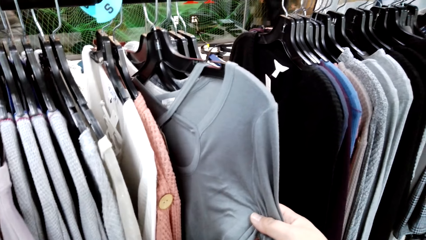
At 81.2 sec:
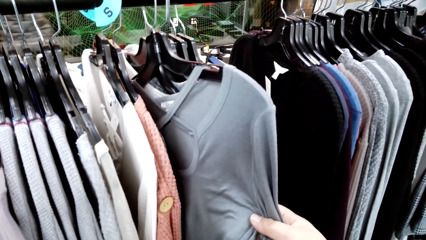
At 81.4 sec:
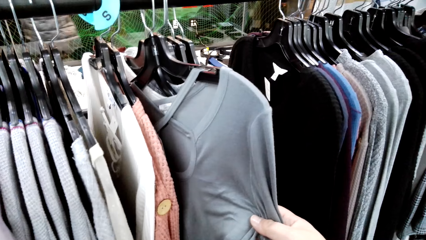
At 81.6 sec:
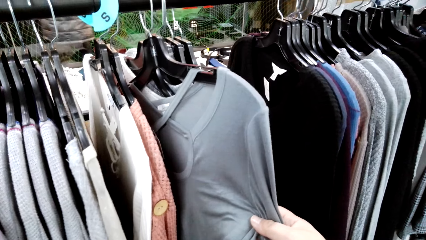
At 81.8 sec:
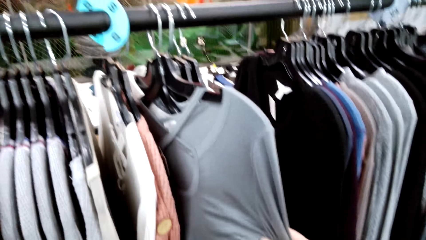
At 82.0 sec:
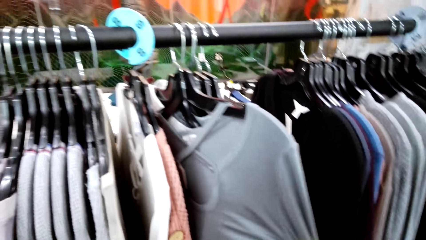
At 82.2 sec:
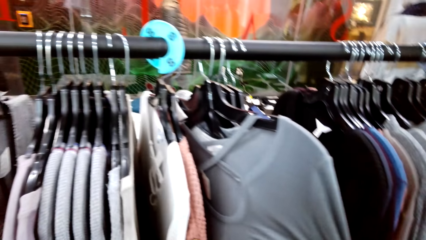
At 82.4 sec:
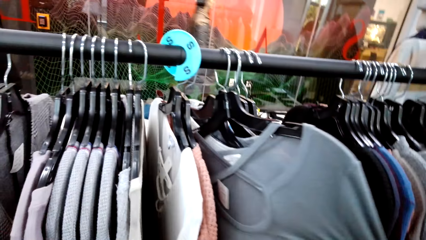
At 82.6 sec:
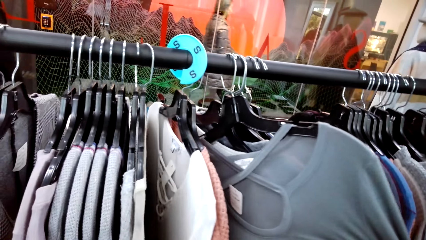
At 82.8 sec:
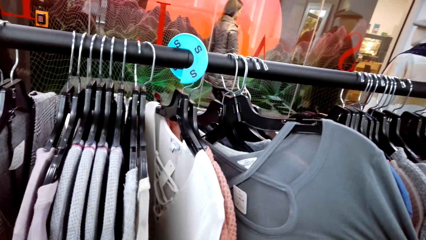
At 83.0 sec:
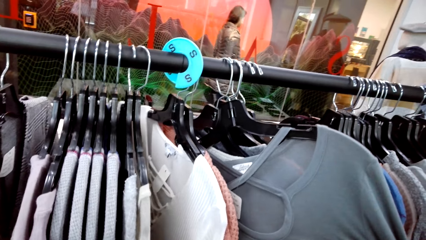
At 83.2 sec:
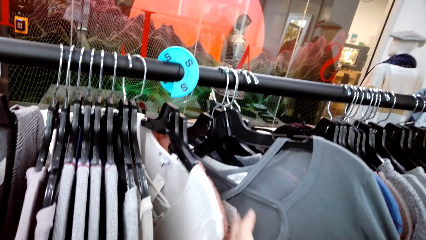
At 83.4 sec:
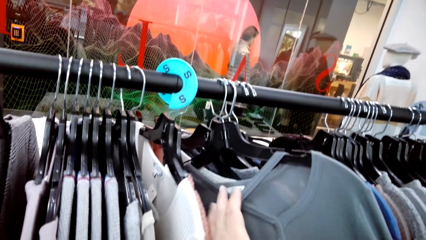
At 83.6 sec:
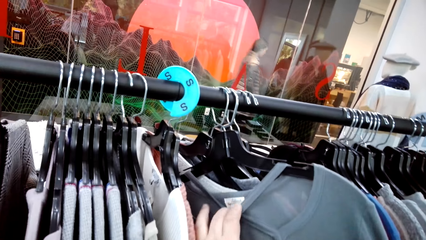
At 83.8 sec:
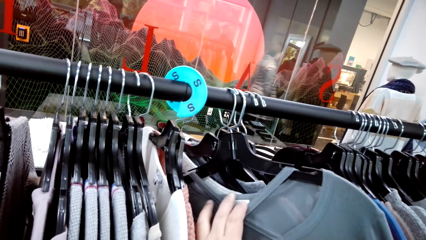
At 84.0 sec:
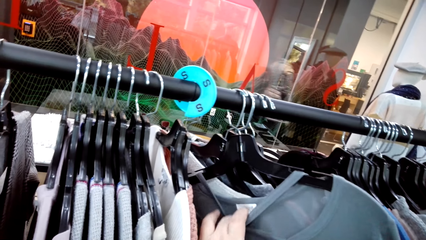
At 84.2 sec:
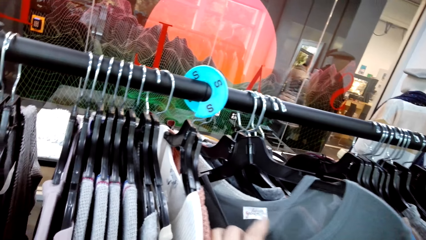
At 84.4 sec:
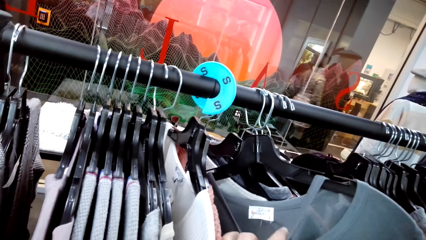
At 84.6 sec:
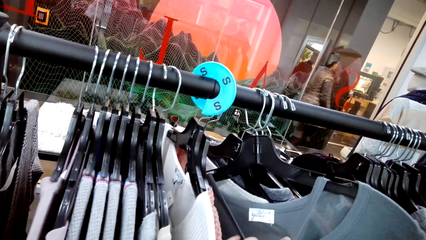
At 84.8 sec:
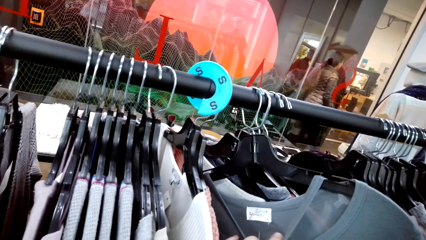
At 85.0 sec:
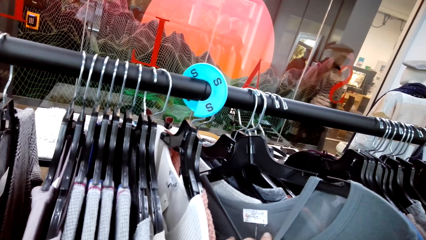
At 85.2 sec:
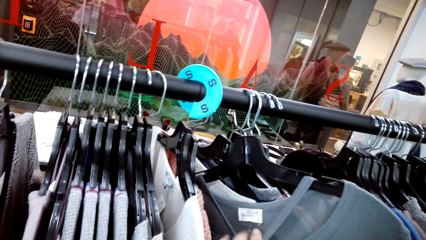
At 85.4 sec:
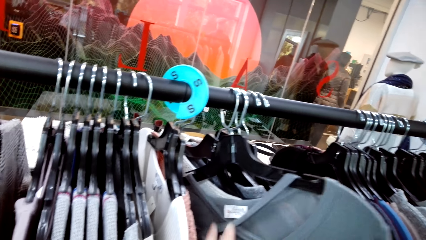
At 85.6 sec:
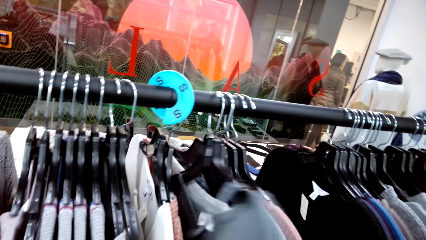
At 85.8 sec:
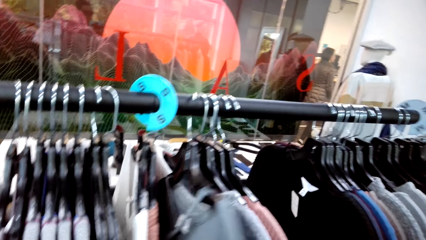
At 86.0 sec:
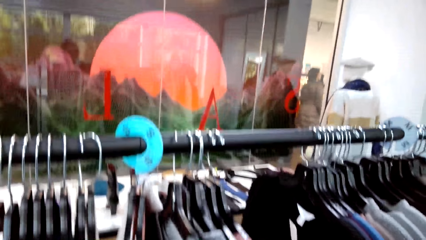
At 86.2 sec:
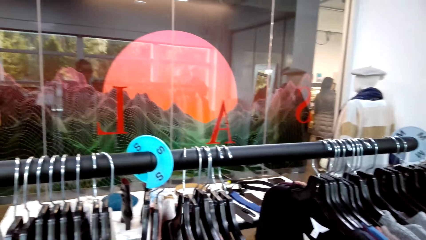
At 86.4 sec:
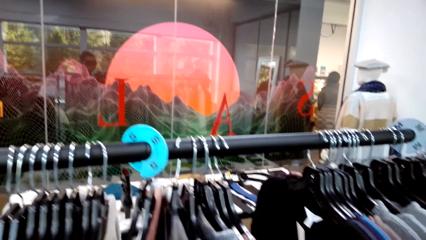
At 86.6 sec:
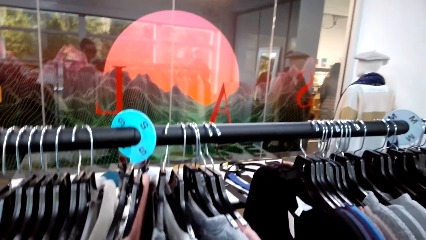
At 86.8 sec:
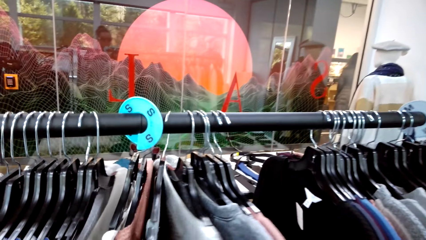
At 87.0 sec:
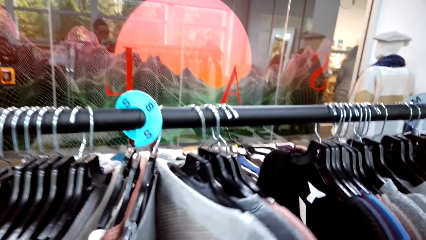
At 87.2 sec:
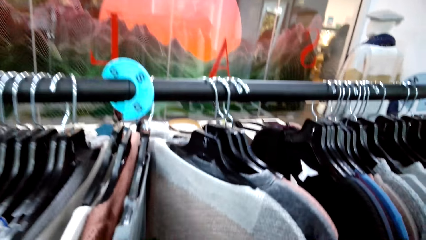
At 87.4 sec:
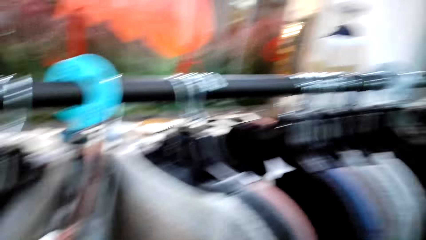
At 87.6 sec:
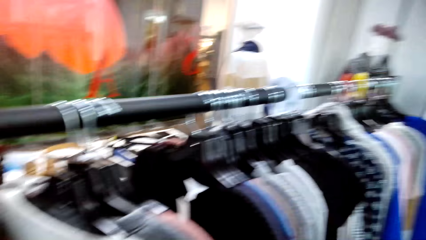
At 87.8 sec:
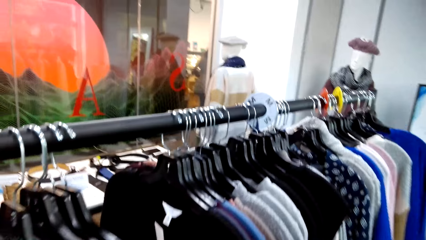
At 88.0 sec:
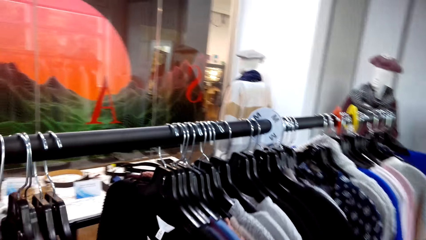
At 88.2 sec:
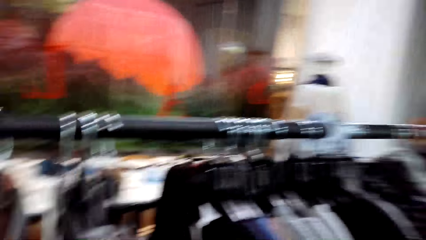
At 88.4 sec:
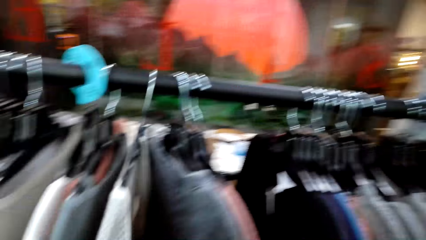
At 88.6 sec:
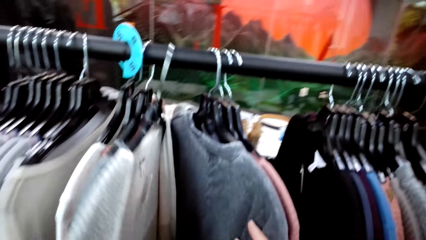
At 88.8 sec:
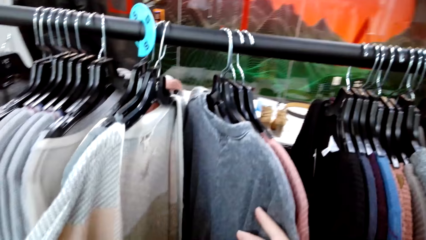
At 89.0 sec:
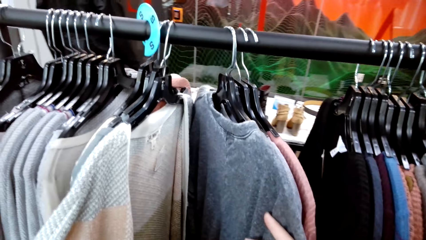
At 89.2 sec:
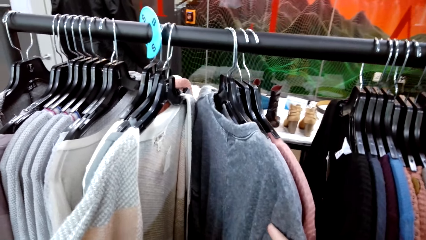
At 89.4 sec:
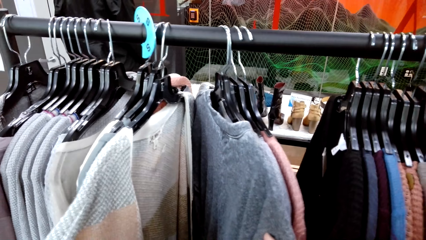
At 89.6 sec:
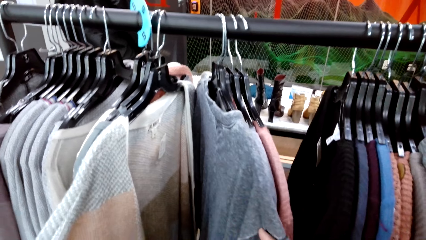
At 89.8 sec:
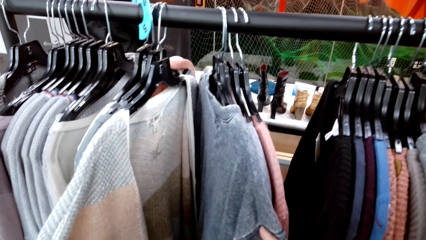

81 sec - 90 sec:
A woman walks in the clothes shop. The camera wearer moves the clothes on the rack stock.

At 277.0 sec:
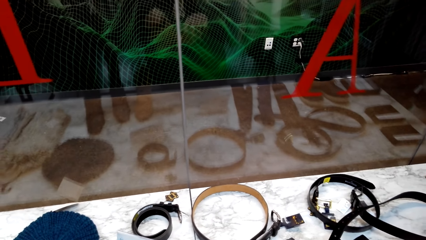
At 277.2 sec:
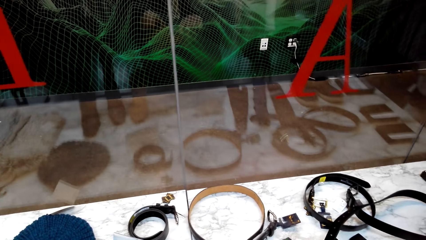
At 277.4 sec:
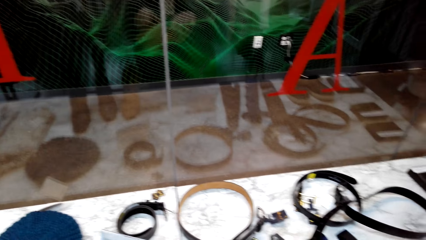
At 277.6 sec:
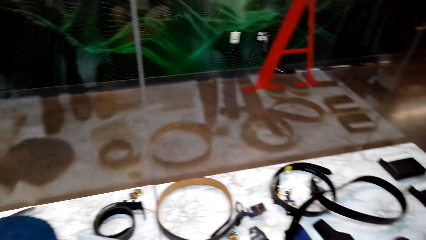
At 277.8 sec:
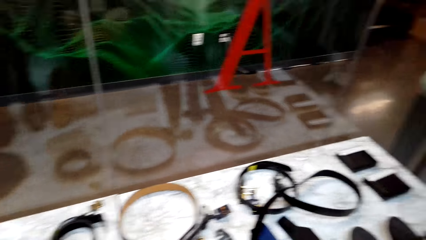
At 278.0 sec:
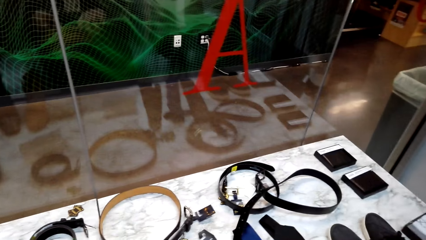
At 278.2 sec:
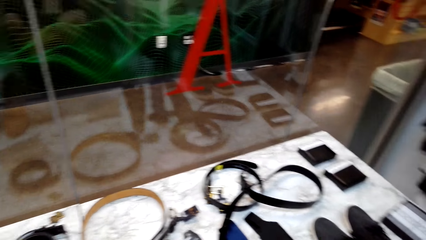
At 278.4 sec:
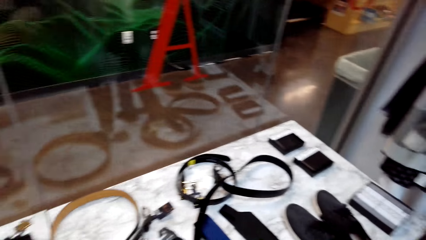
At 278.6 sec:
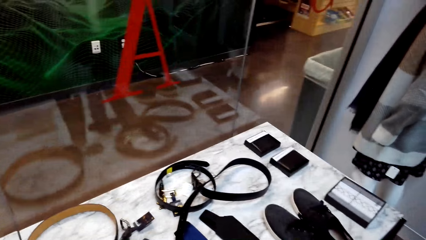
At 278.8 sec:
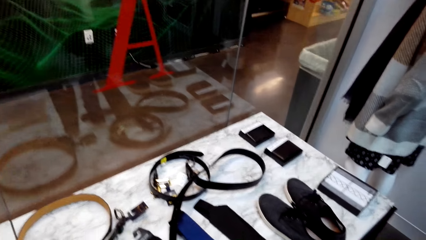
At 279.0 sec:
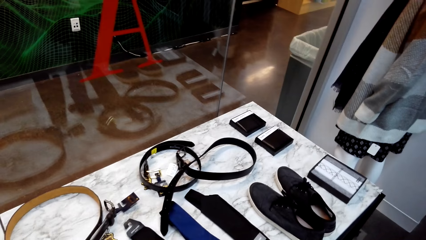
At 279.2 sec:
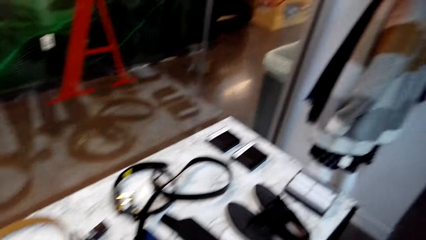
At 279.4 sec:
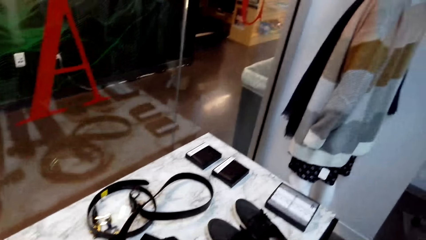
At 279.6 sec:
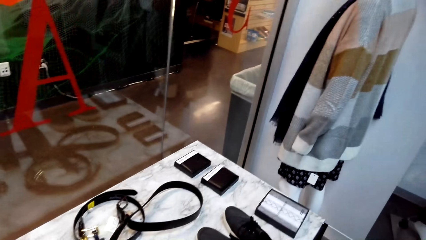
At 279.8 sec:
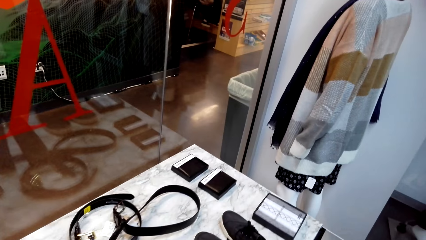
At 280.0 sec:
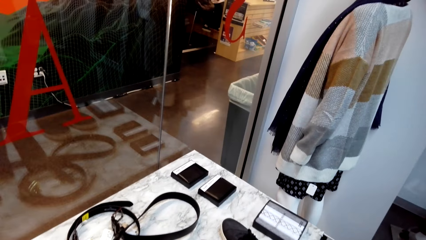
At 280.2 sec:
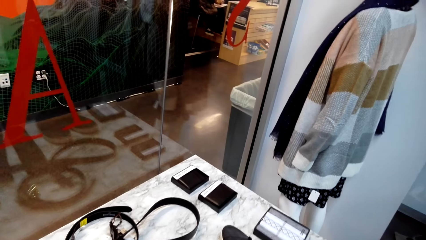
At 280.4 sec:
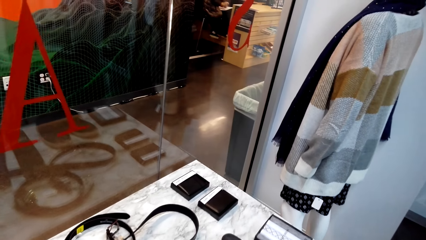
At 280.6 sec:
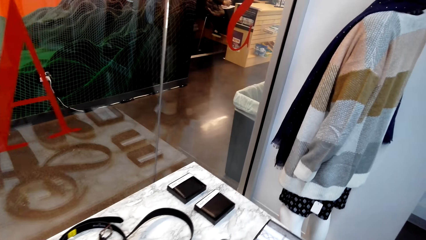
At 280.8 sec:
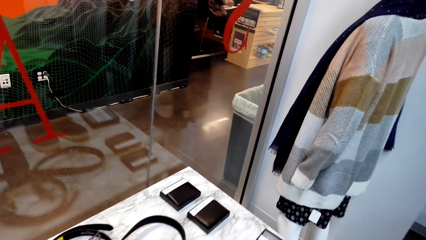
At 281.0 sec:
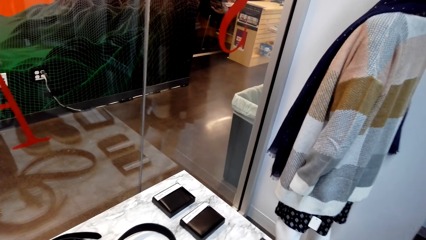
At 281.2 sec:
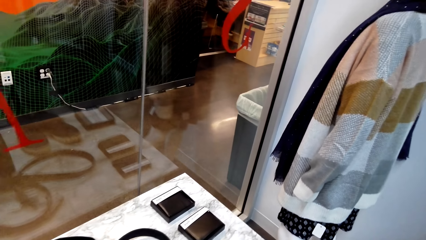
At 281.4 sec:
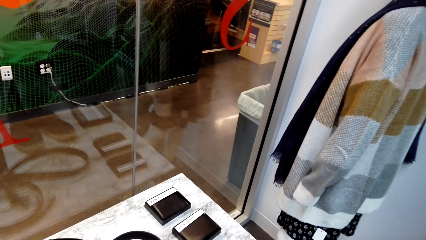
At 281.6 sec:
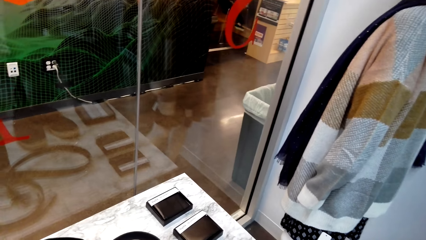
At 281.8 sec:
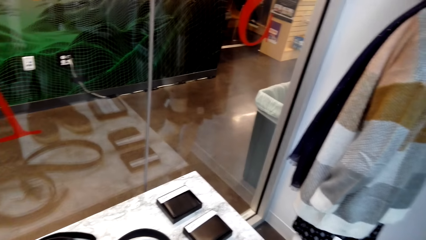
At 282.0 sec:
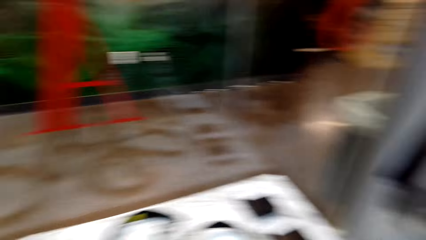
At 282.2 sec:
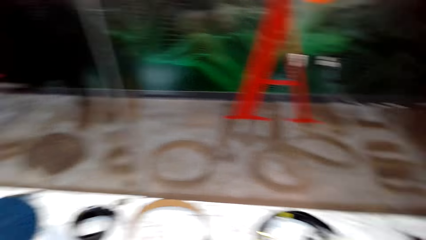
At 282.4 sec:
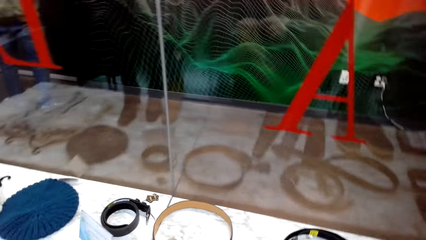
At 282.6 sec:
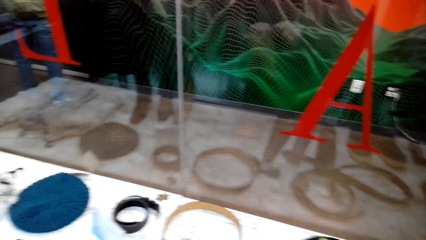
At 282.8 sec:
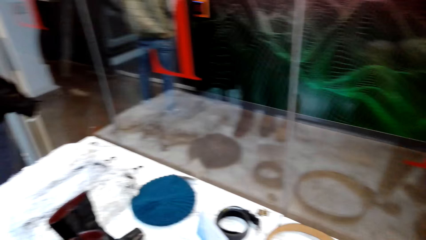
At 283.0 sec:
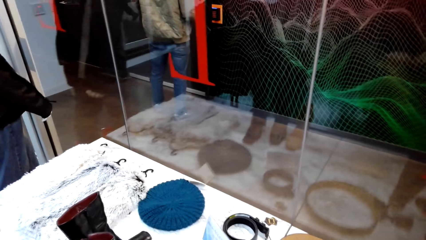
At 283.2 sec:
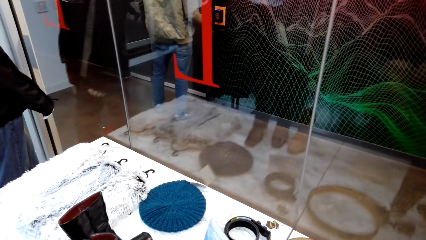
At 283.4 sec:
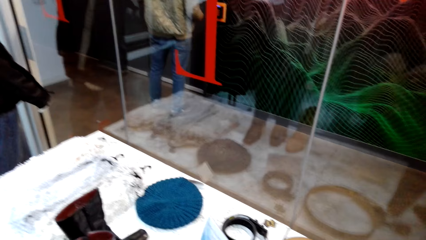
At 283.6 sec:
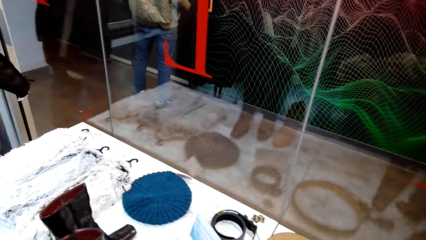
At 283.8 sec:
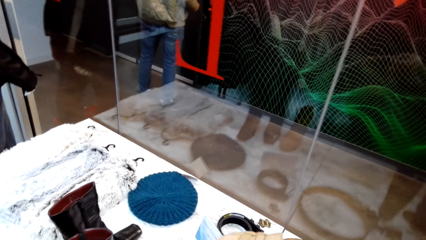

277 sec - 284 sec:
The camera wearer looks around the table.
